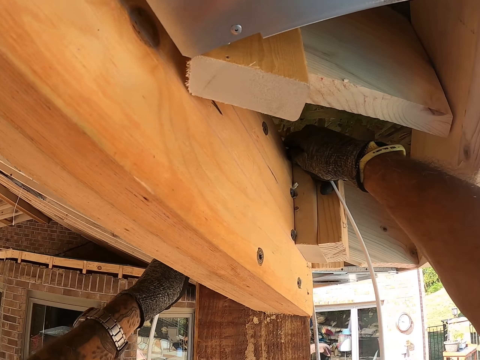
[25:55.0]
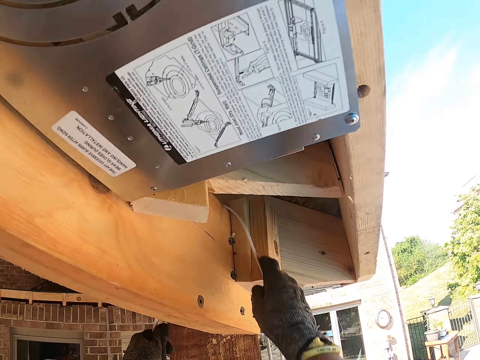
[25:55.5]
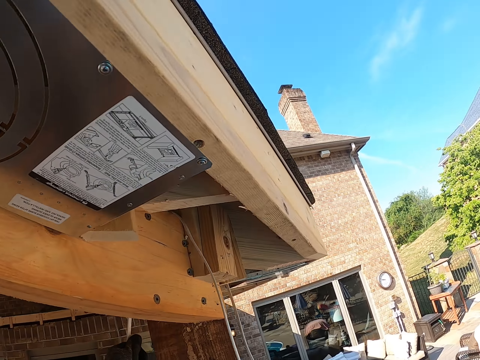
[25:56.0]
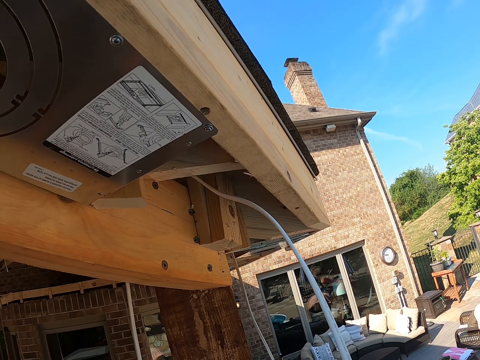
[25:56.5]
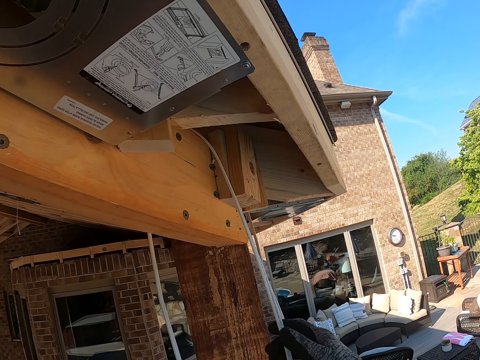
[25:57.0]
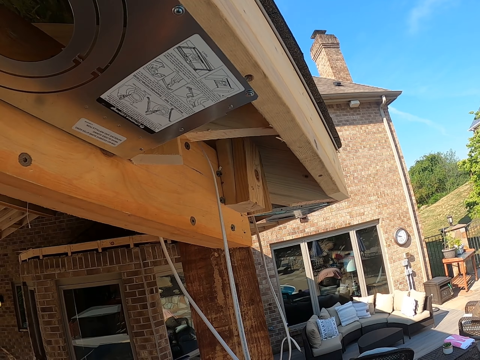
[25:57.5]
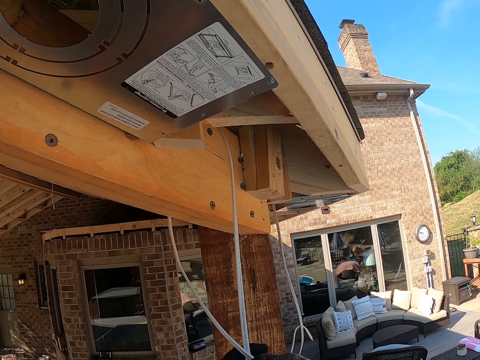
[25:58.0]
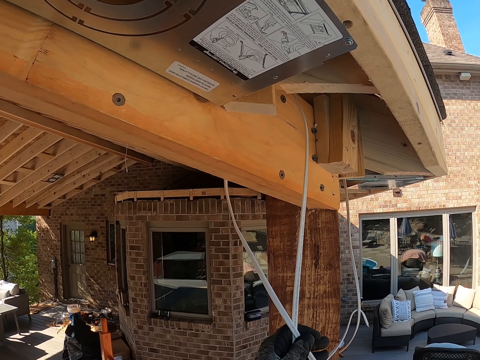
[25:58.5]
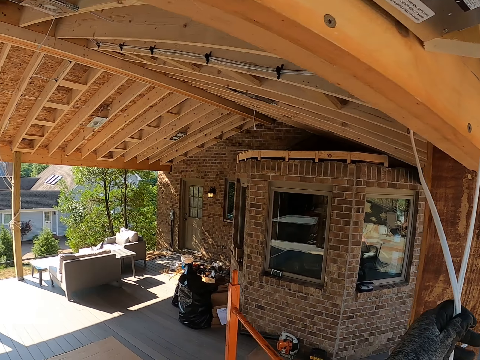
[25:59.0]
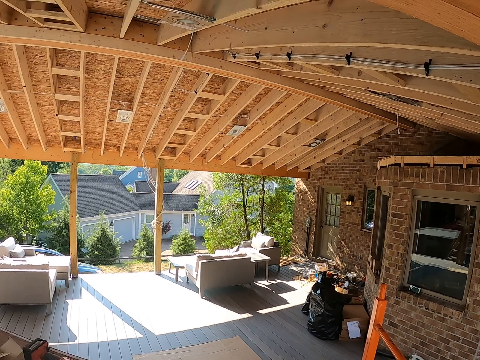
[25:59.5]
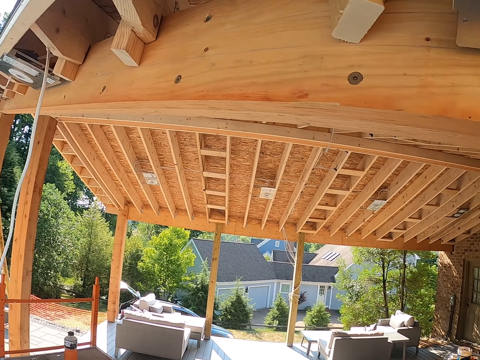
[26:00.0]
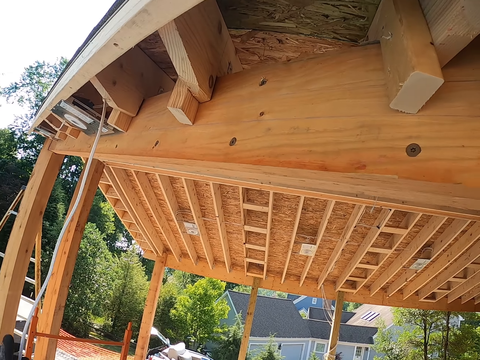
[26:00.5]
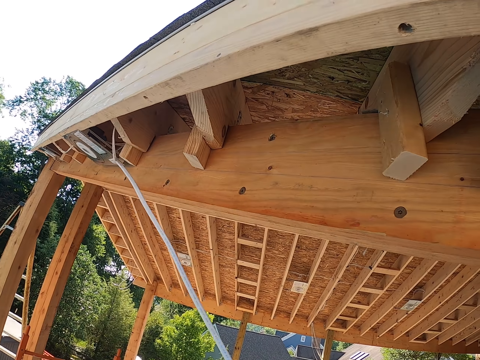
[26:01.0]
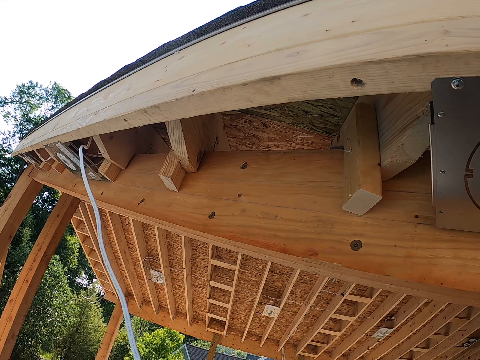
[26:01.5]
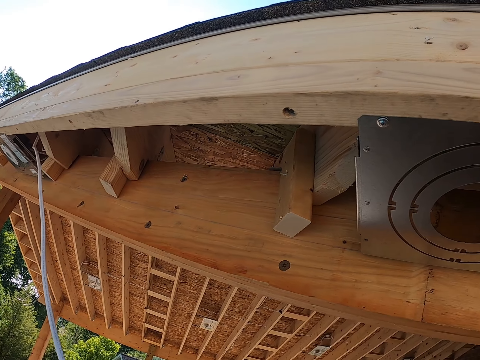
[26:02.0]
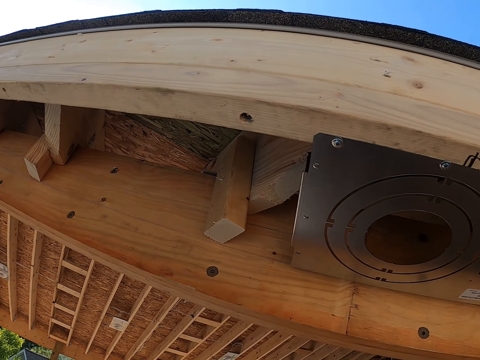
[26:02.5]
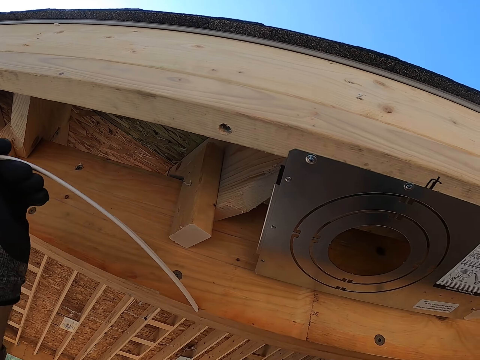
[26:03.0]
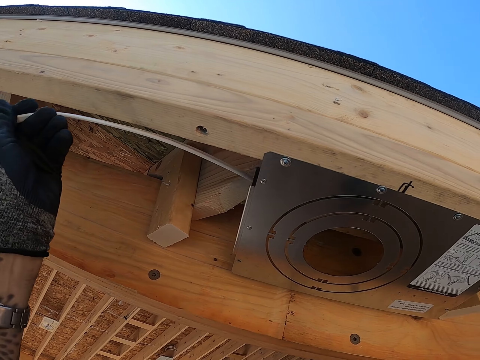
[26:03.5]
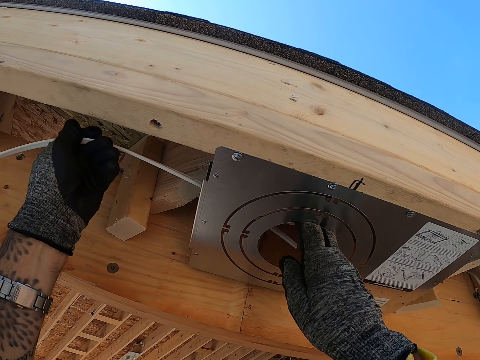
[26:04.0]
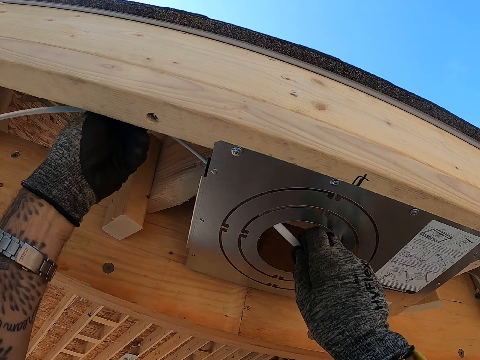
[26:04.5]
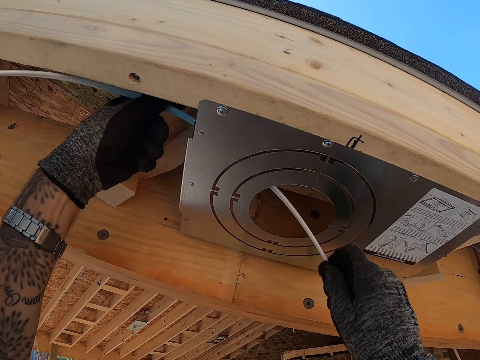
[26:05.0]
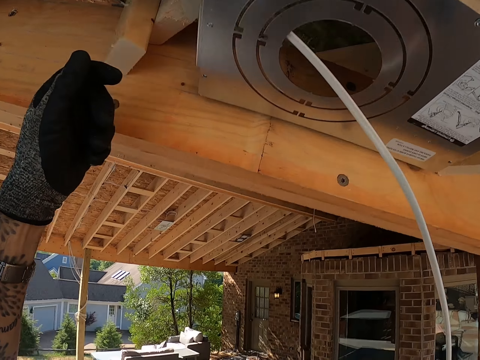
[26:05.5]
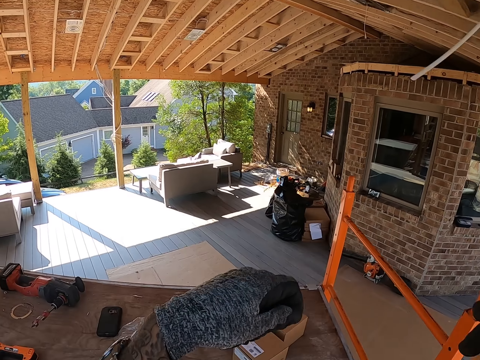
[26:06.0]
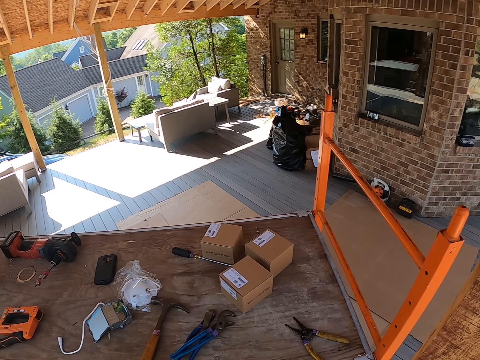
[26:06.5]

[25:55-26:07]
The camera wearer pulls the cable. They move around. They pull the cable. They put the cable inside the roofs.

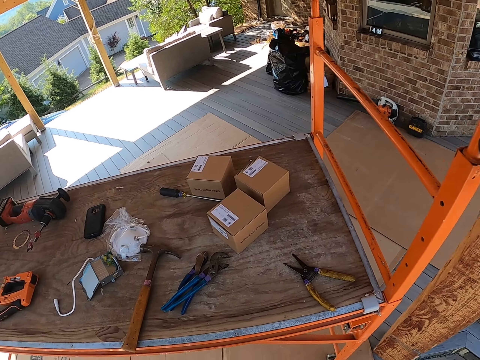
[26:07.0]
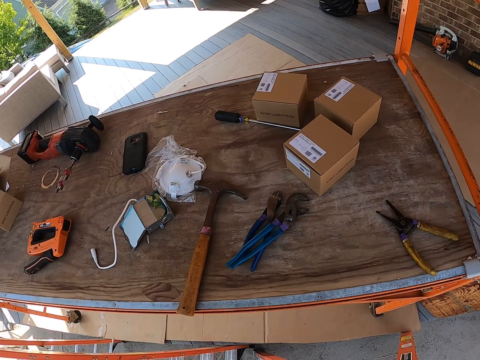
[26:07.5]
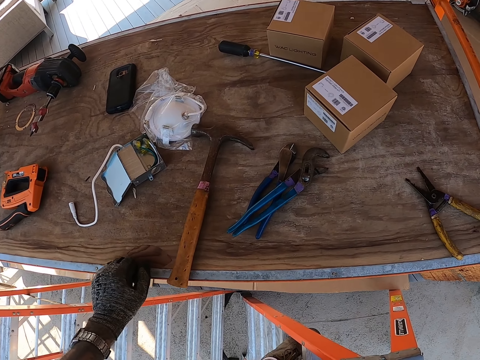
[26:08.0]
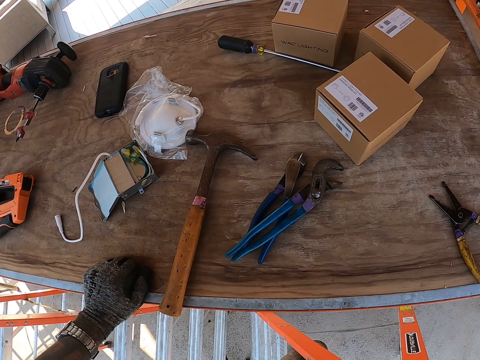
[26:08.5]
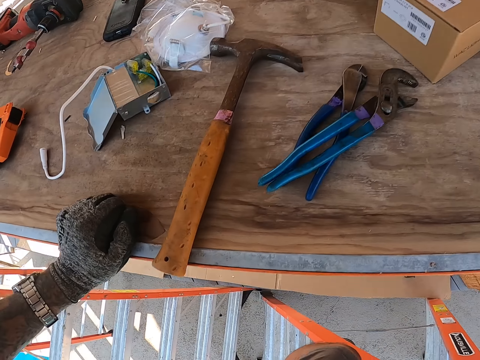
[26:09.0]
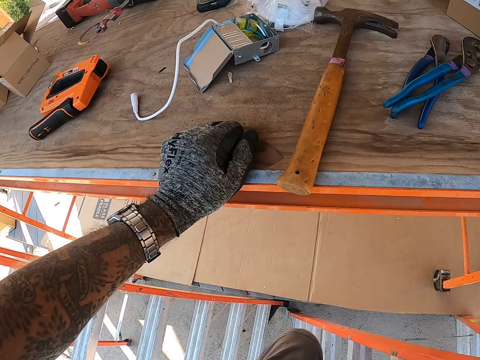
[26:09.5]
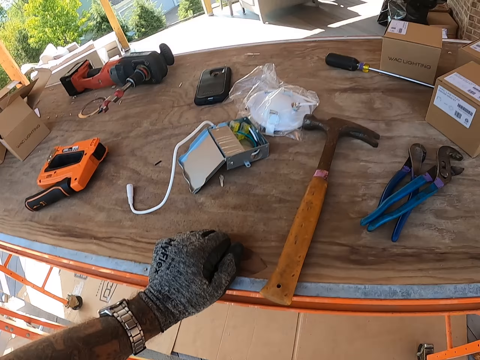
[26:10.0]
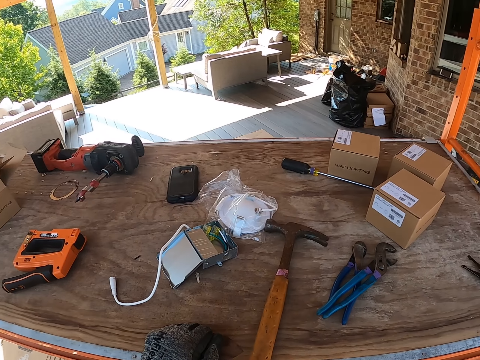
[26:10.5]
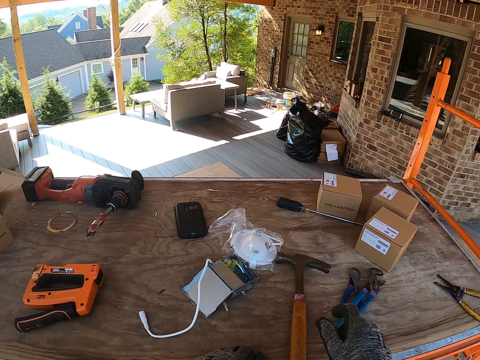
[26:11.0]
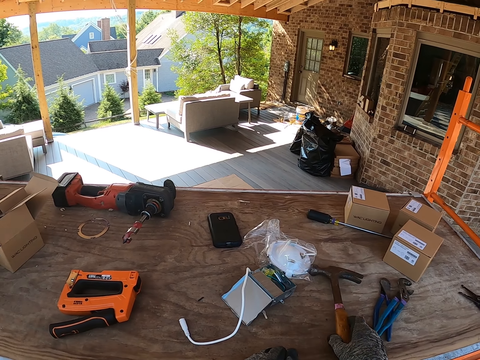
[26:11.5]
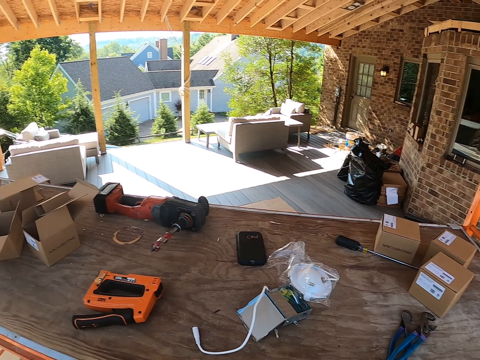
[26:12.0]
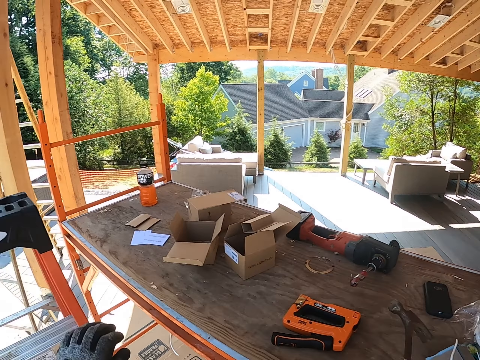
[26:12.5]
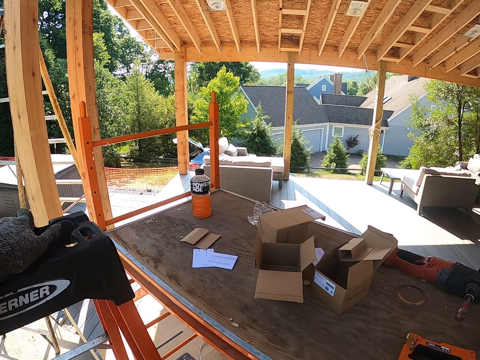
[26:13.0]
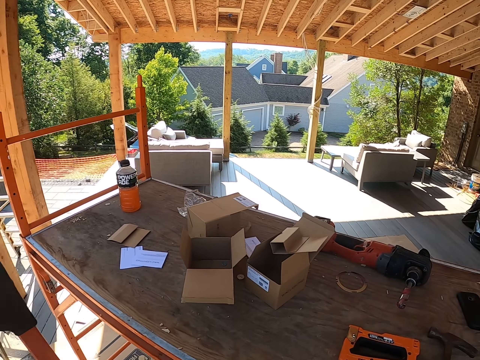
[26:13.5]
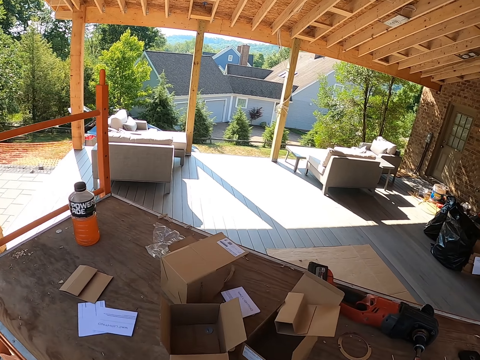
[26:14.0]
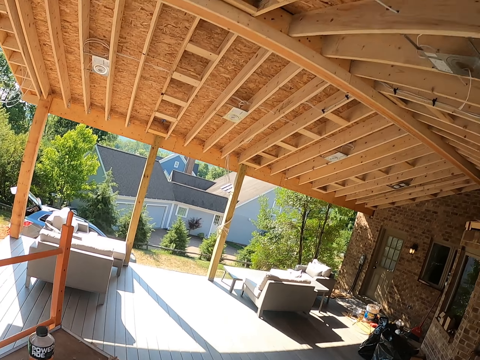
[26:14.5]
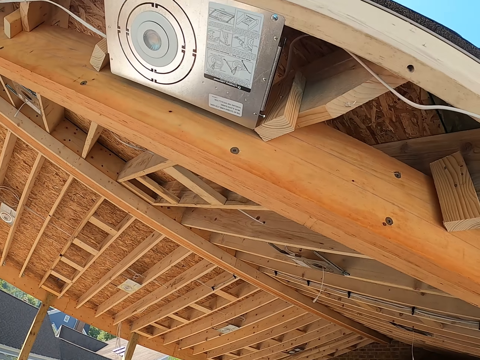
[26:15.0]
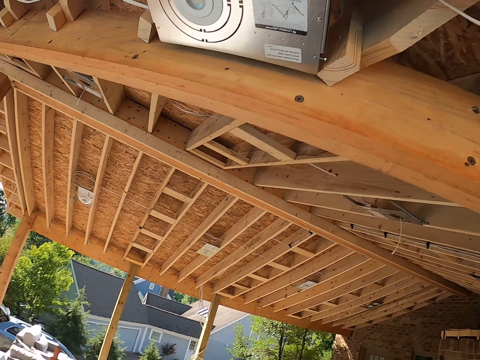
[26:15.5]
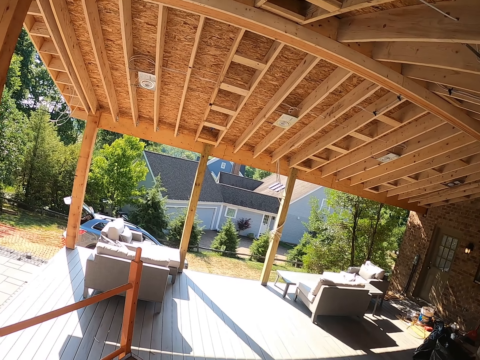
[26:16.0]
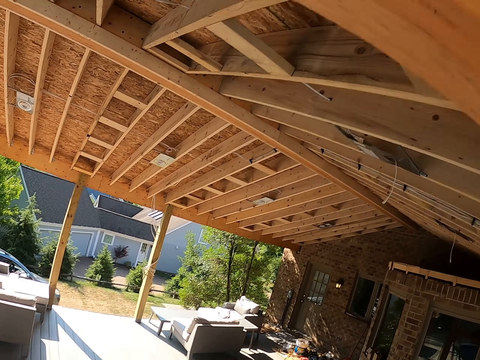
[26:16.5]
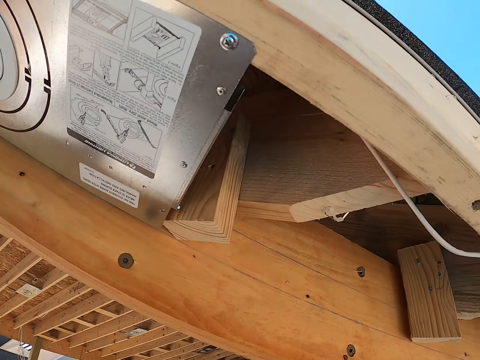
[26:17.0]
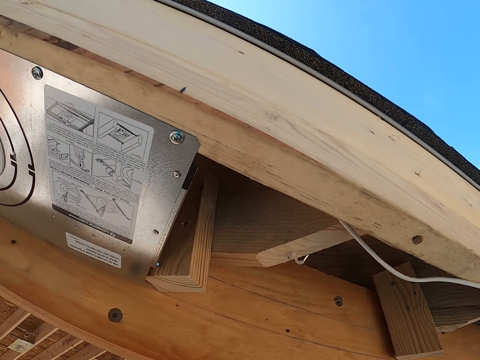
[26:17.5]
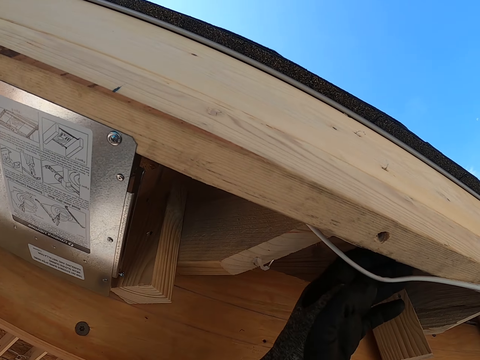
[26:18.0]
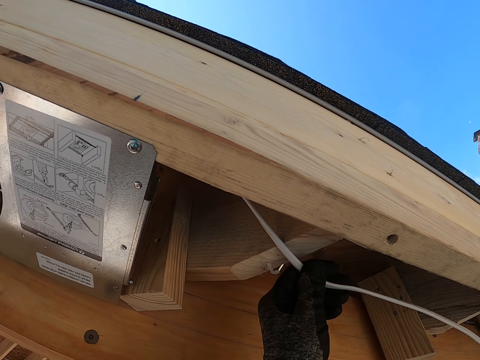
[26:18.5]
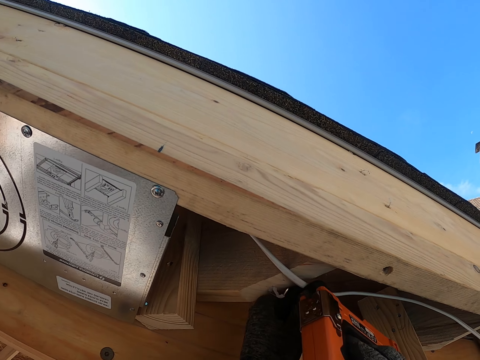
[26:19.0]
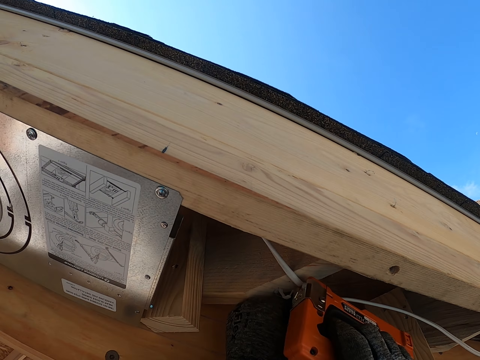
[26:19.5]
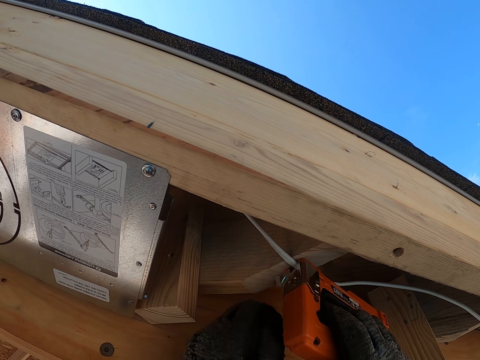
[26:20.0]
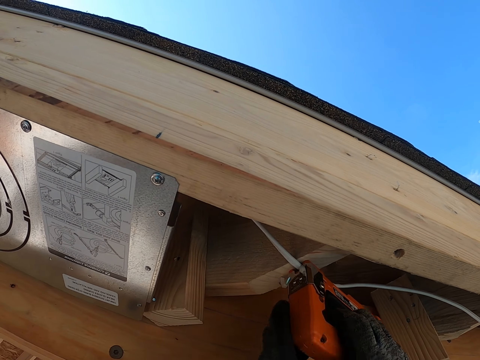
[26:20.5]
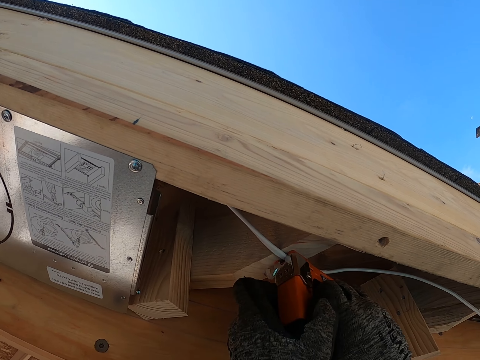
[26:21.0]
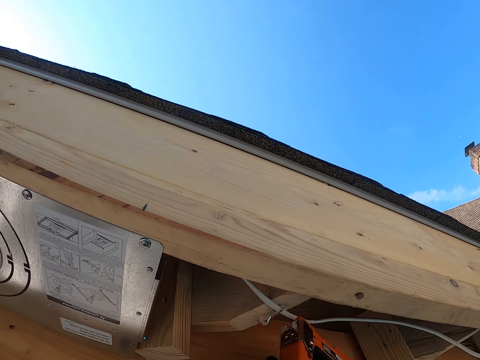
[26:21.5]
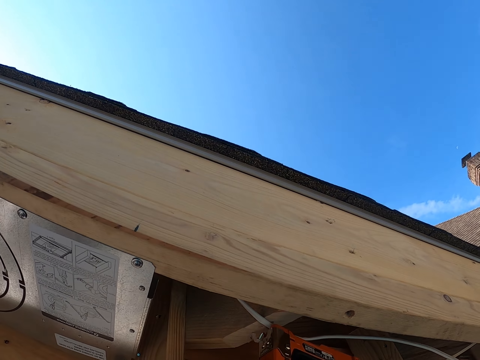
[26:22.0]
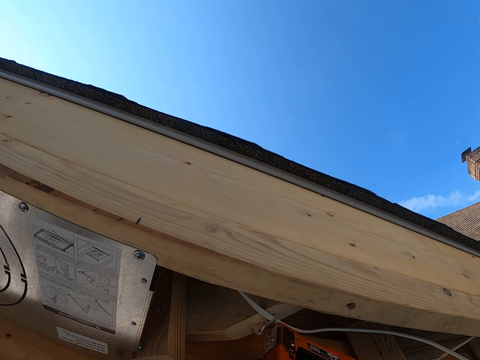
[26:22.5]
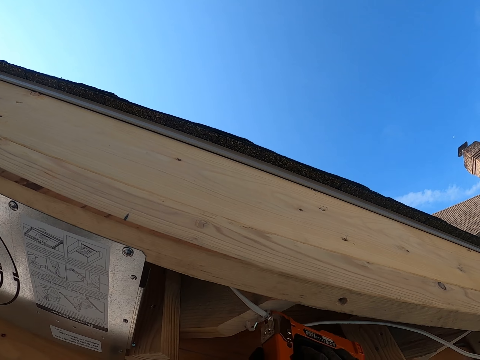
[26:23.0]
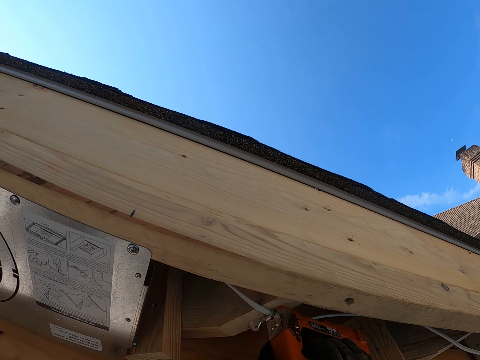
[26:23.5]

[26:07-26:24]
The camera wearer places the hand on the table. They stare around. They pick up a hammer. They hold a ladder. They walk around. They hold the cable. They adjust the cable. They pin the cable with the timber.
